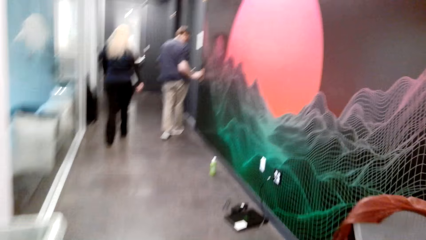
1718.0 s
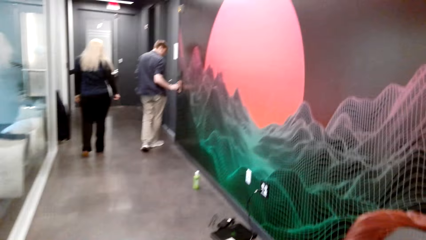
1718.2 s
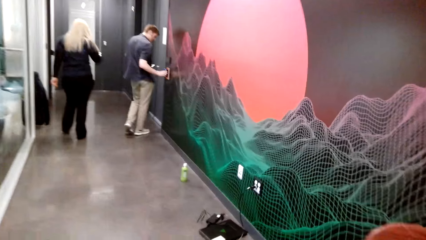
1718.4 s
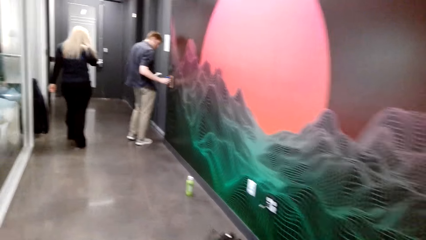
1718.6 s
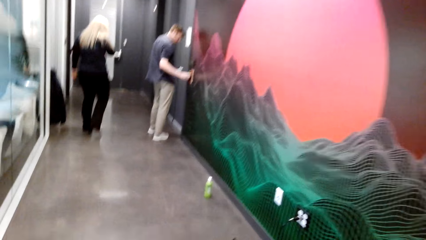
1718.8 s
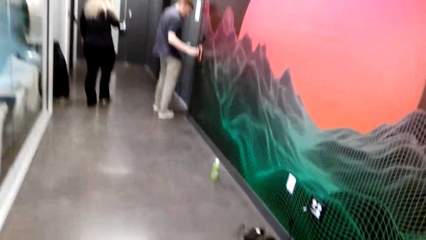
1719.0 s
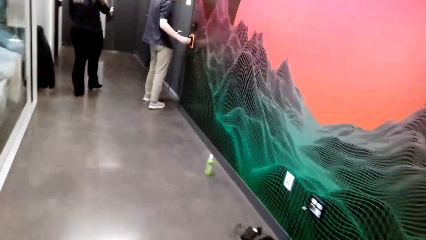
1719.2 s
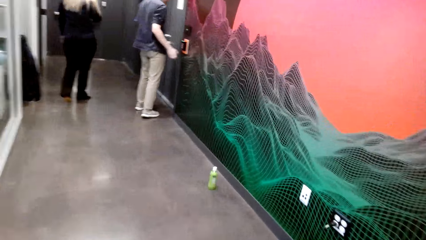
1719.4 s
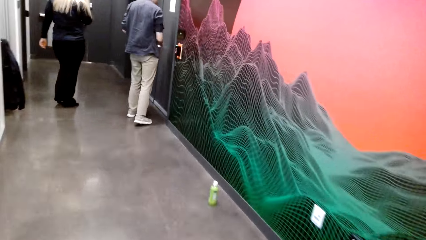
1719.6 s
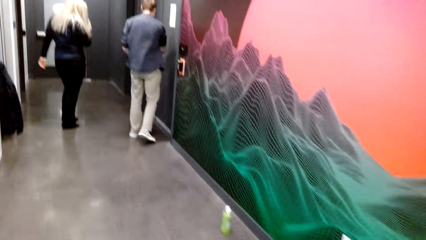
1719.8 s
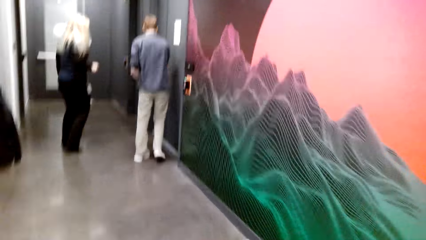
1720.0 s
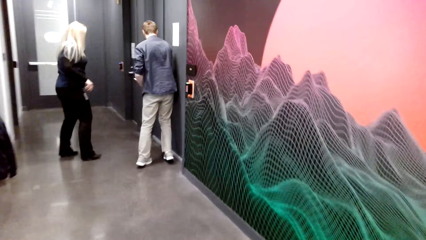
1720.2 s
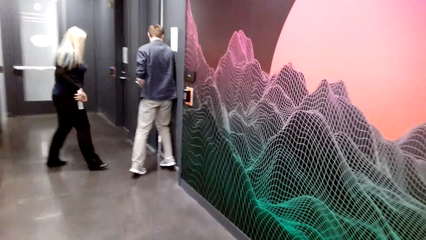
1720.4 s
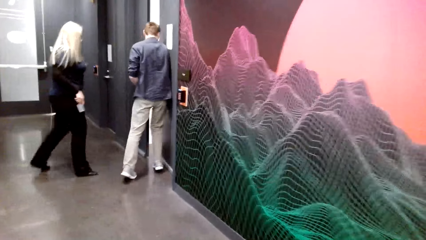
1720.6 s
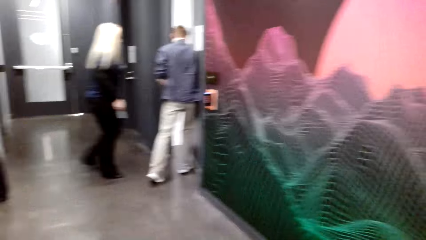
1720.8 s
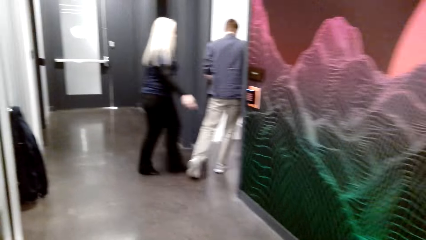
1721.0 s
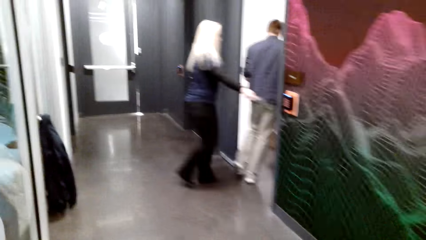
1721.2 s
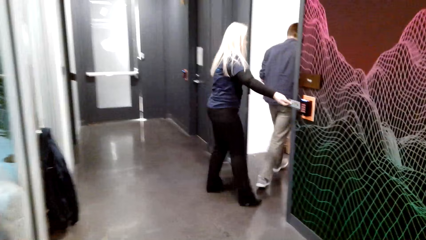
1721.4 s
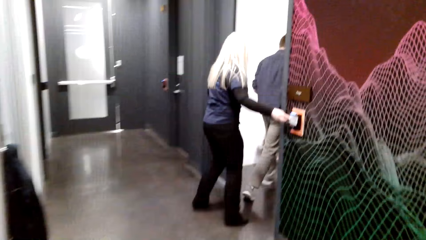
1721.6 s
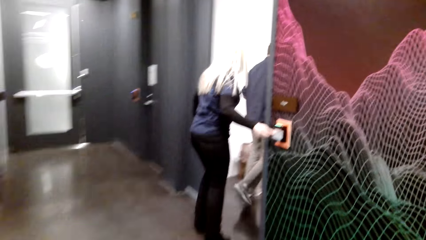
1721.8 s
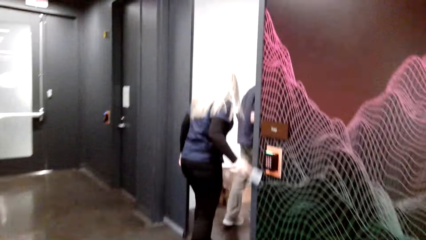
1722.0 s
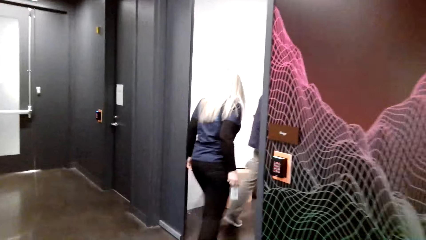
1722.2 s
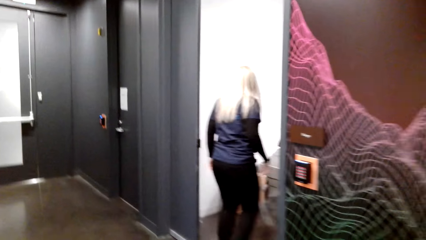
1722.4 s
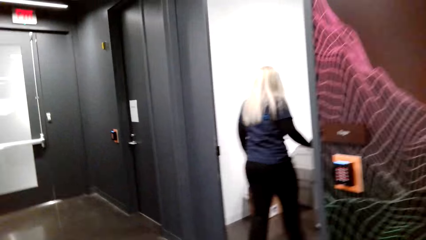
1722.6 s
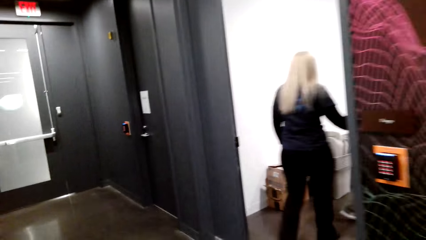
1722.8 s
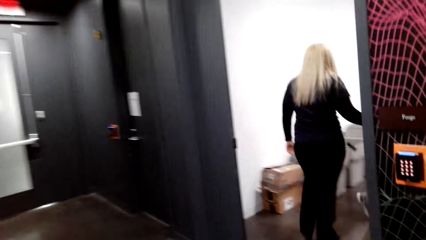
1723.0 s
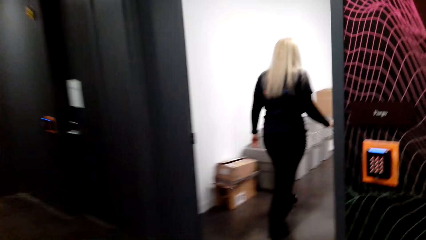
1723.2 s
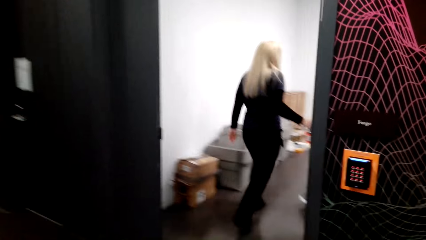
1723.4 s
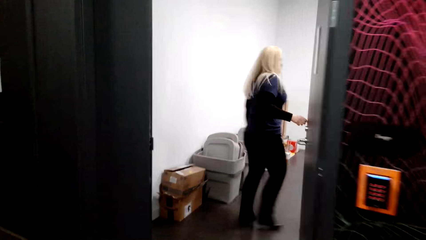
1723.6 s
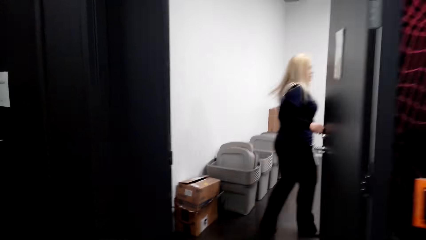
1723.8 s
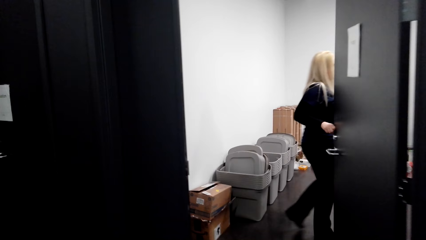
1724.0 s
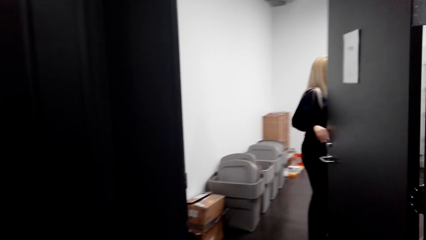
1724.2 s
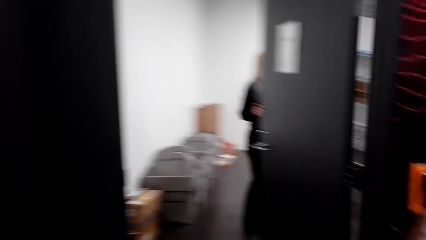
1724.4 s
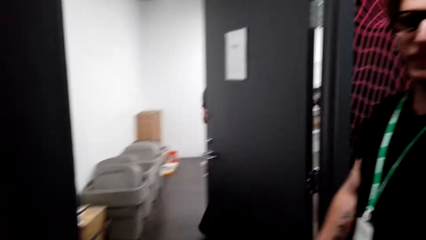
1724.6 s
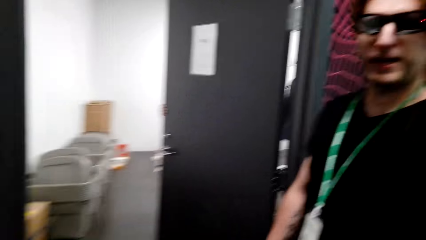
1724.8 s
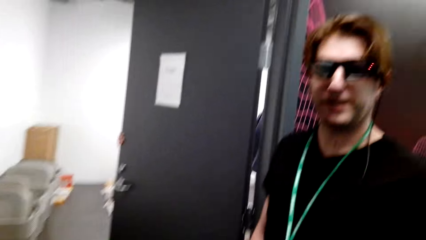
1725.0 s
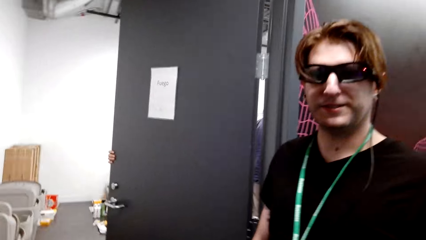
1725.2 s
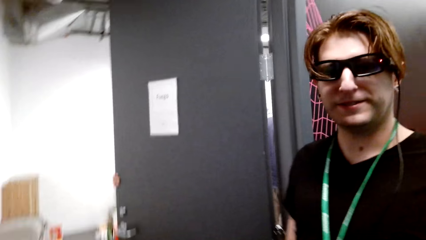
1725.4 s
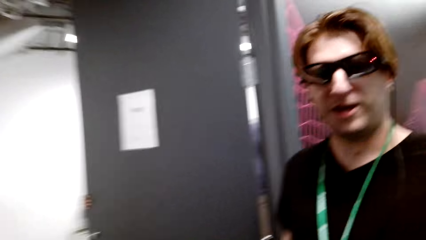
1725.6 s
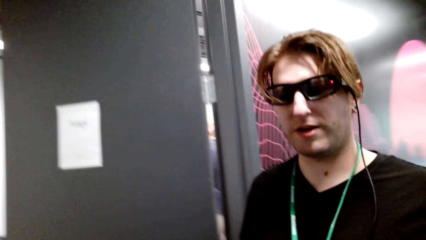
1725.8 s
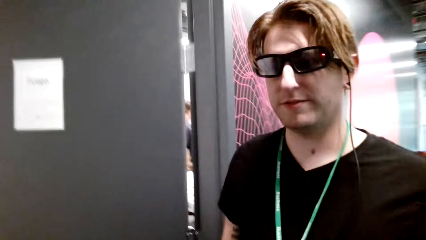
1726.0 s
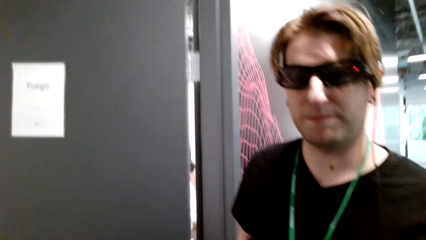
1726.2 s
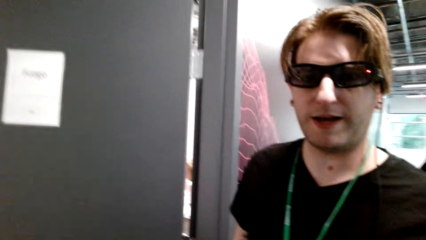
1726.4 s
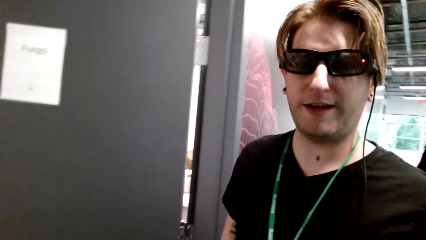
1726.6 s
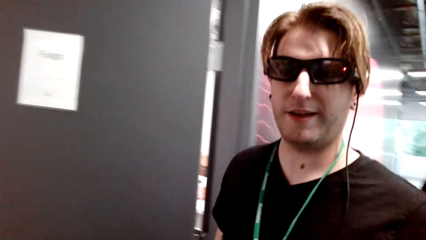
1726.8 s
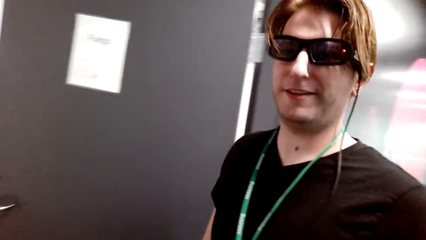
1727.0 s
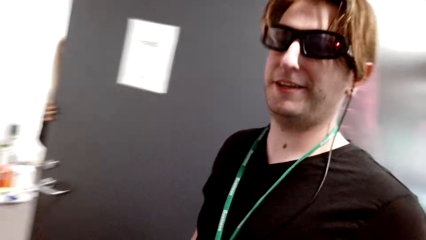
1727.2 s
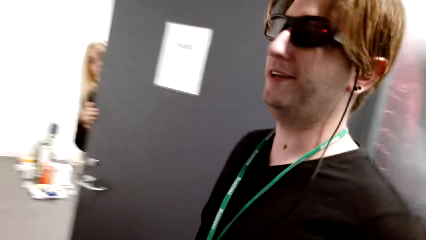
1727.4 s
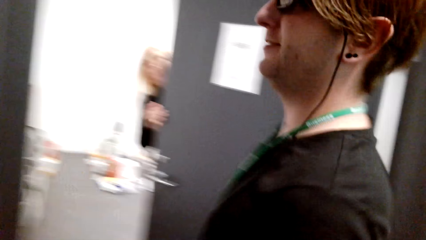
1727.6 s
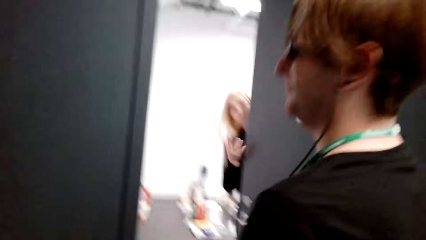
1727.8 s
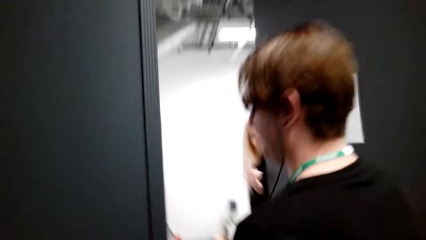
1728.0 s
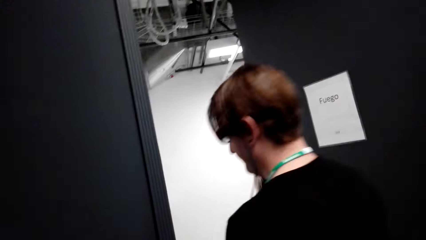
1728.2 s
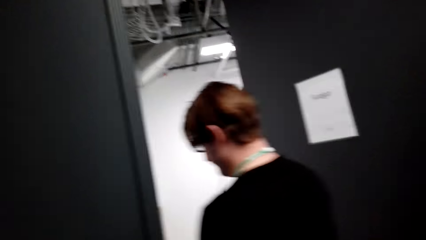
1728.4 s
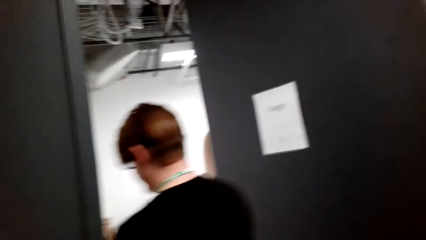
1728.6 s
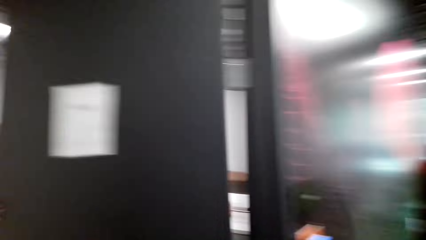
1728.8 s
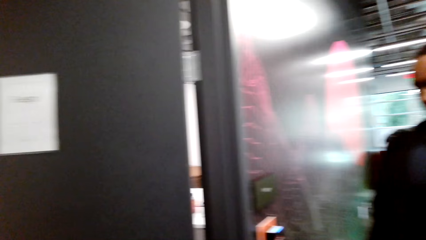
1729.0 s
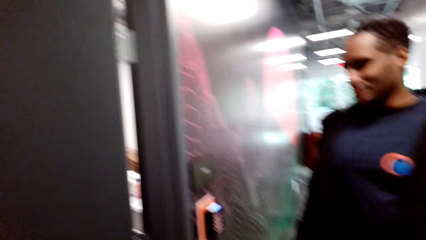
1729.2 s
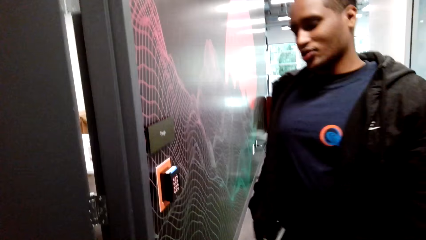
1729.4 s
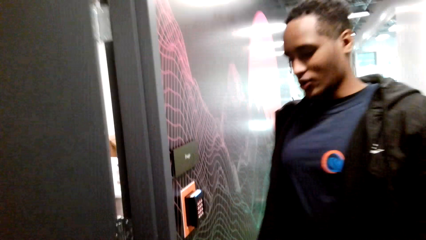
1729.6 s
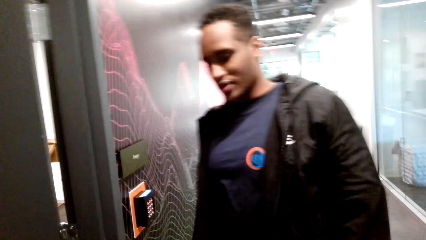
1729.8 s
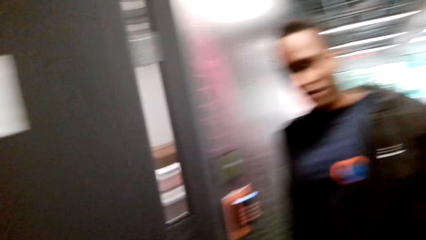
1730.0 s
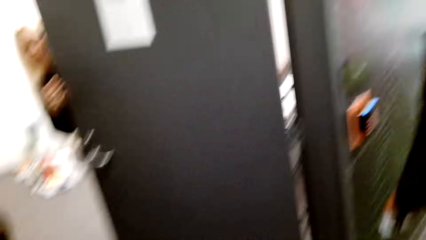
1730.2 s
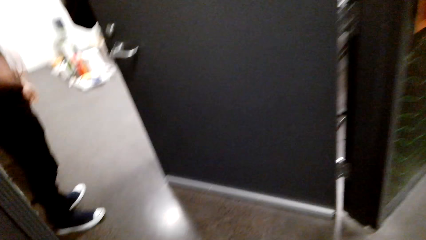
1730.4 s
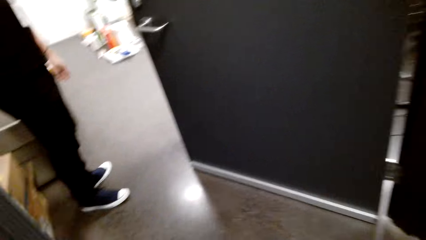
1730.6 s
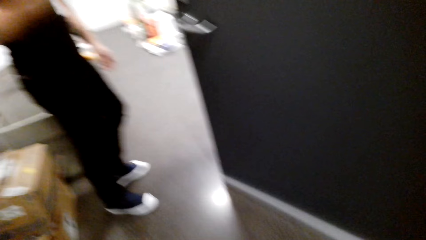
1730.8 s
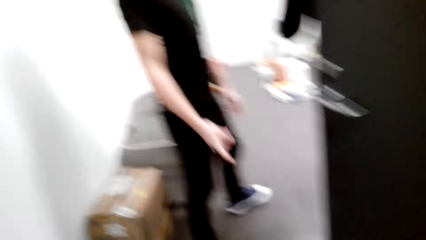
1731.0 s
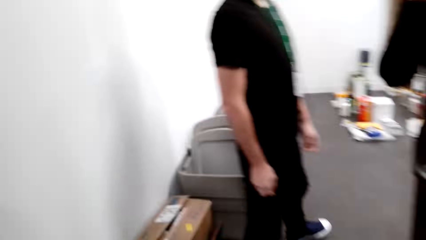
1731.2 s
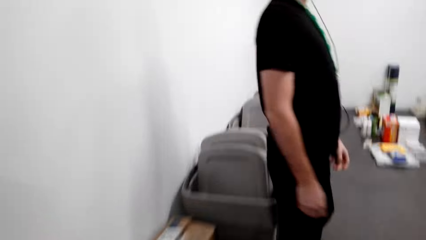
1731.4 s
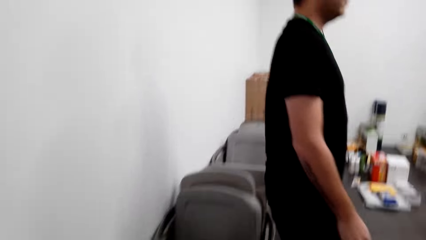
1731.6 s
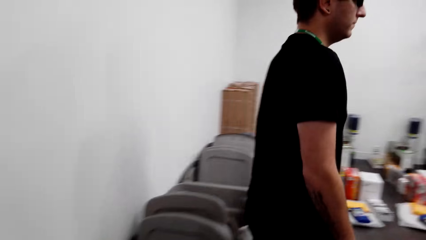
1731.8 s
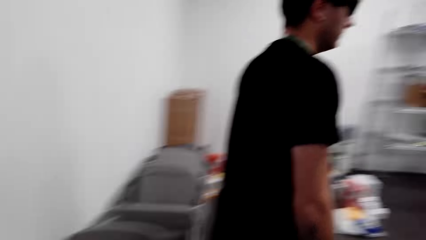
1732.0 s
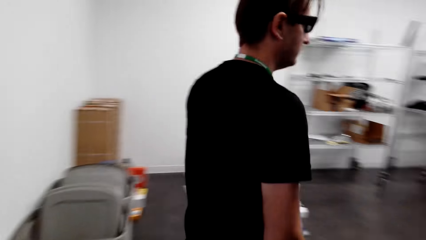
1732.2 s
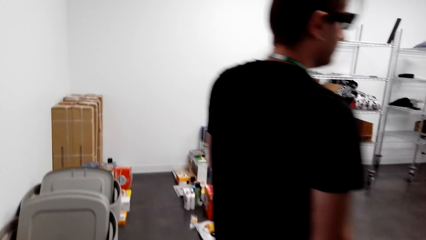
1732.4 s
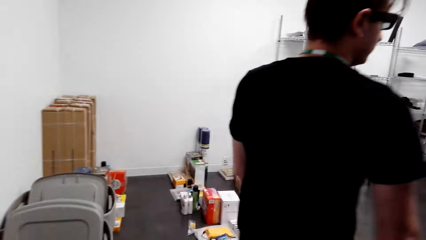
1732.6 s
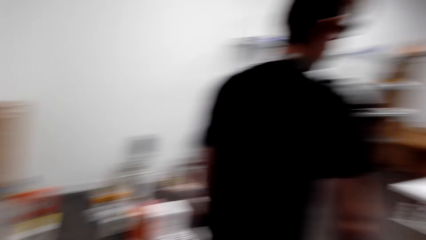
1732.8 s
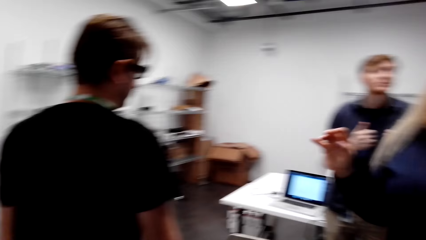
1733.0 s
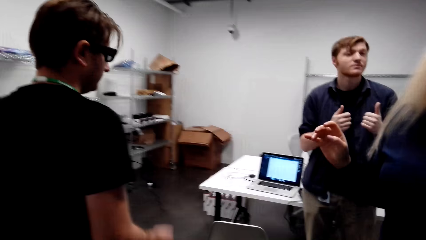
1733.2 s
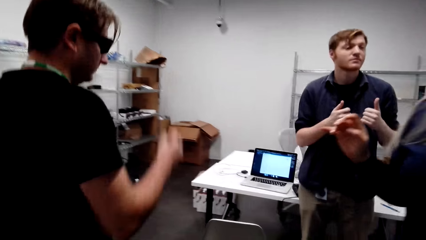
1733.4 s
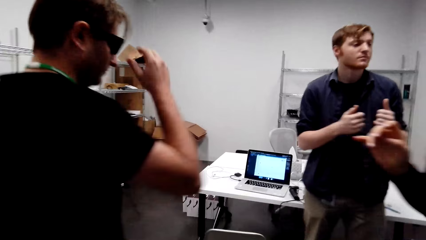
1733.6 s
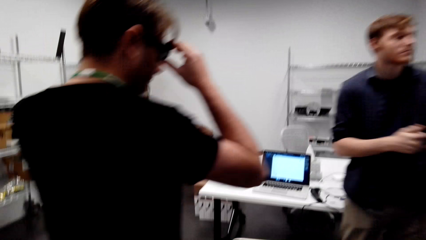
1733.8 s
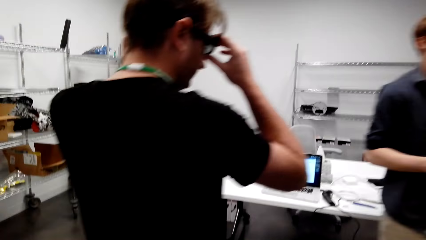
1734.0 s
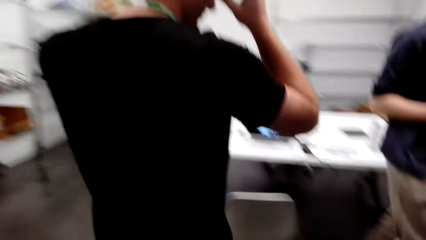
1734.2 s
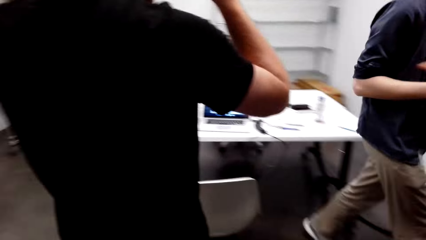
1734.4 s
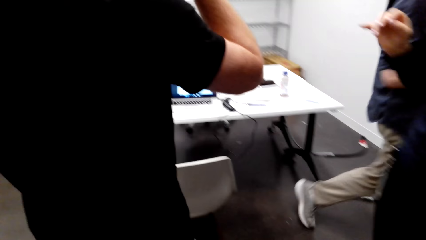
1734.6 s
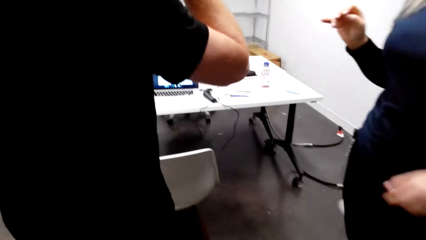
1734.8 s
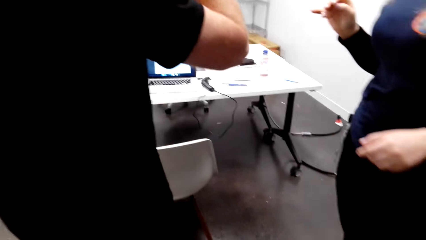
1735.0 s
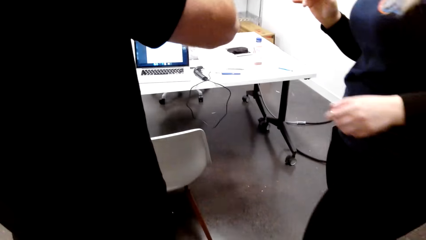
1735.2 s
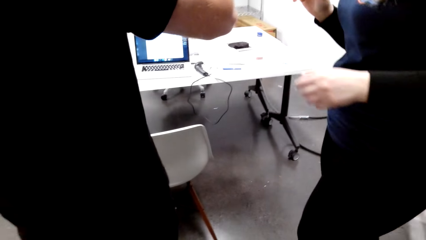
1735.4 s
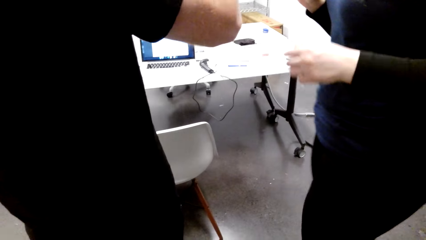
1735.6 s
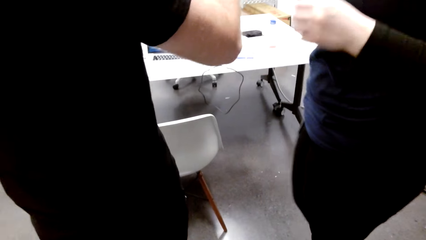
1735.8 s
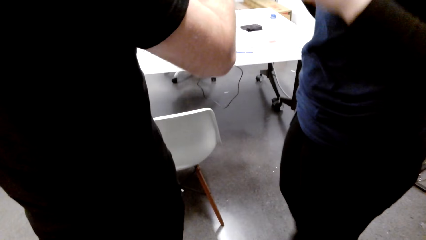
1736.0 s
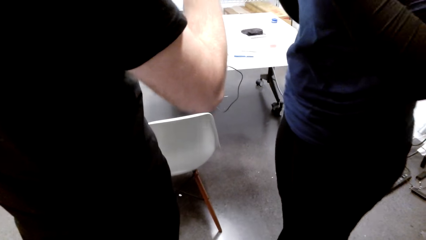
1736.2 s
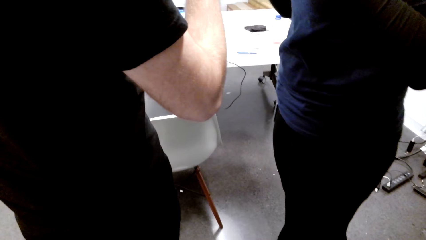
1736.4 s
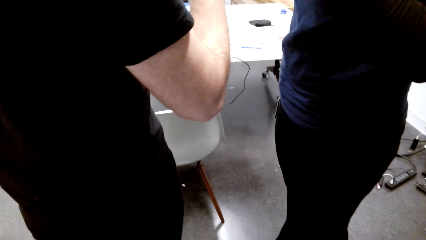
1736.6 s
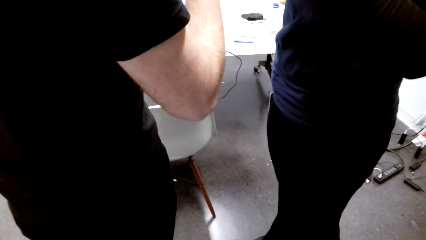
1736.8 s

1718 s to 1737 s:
The camera wearer converses with a man. They walk around the house. They converse with the man and another man.
